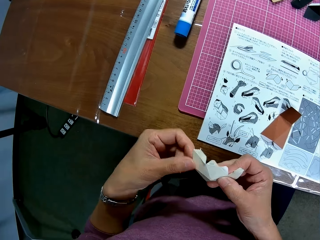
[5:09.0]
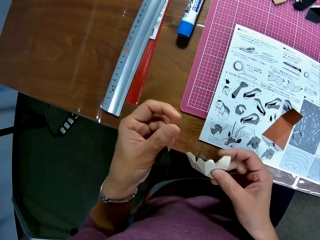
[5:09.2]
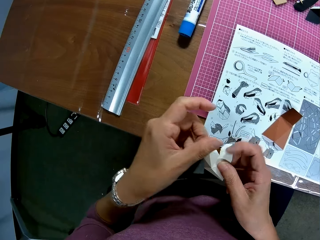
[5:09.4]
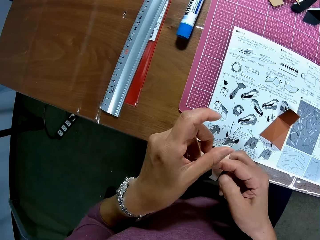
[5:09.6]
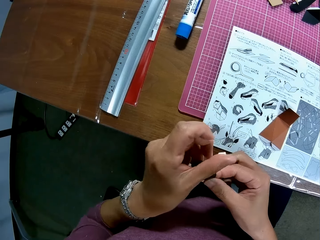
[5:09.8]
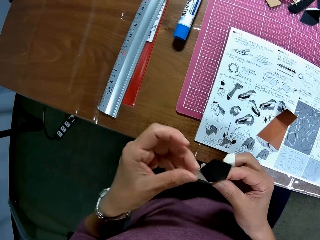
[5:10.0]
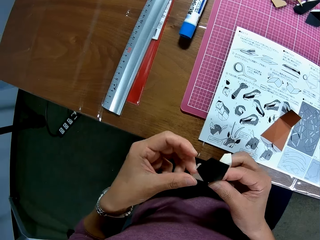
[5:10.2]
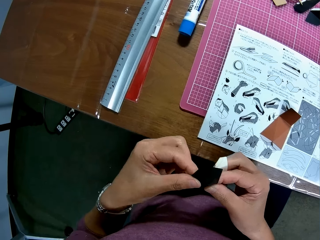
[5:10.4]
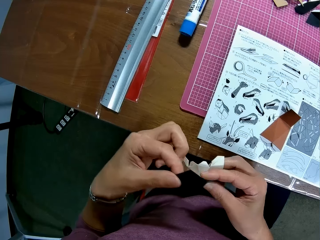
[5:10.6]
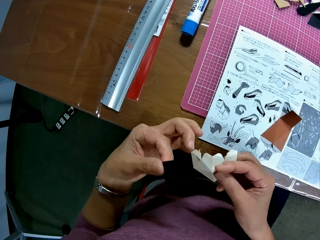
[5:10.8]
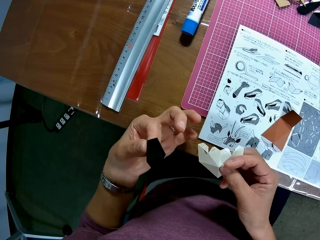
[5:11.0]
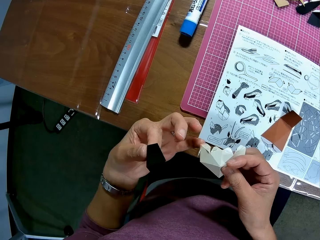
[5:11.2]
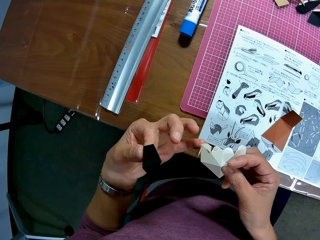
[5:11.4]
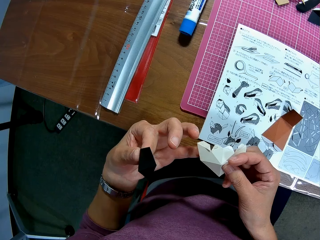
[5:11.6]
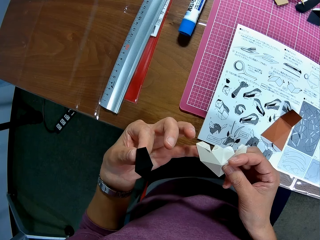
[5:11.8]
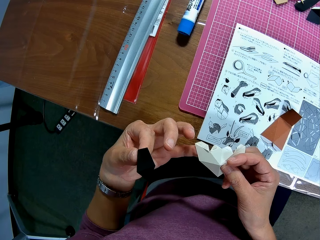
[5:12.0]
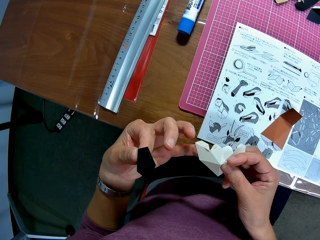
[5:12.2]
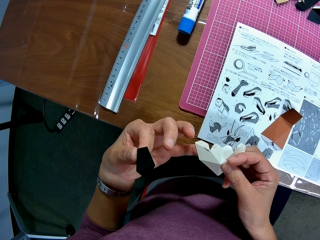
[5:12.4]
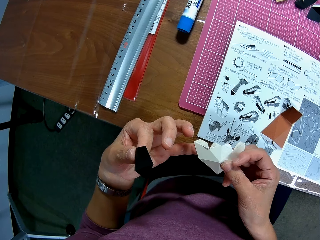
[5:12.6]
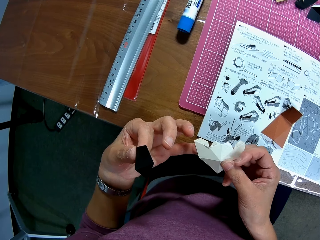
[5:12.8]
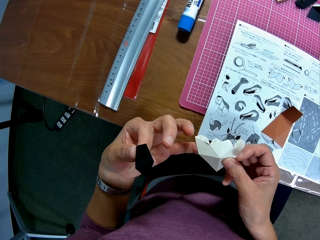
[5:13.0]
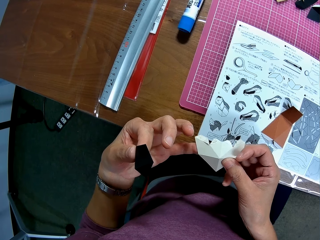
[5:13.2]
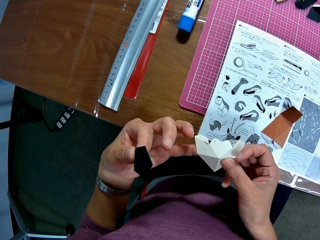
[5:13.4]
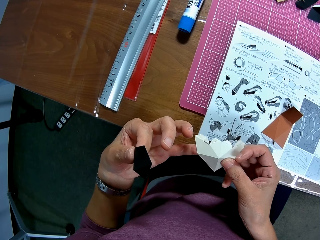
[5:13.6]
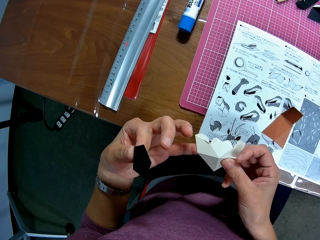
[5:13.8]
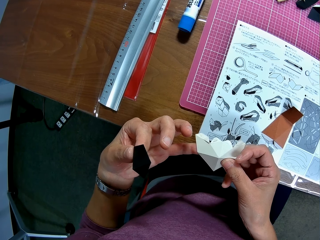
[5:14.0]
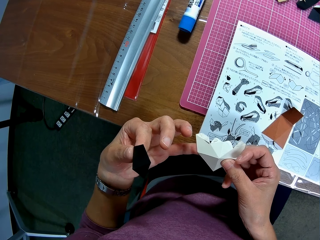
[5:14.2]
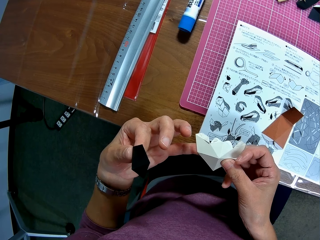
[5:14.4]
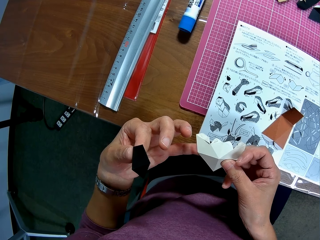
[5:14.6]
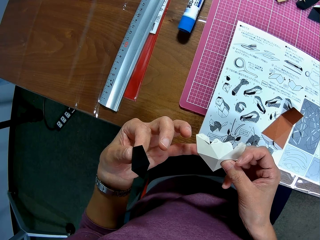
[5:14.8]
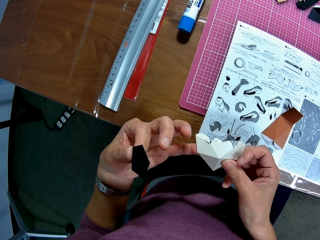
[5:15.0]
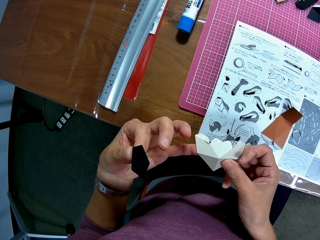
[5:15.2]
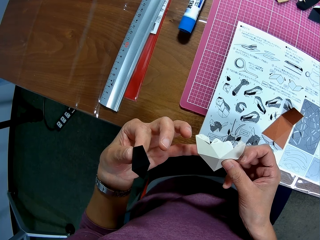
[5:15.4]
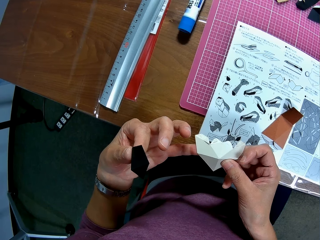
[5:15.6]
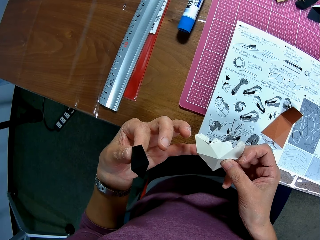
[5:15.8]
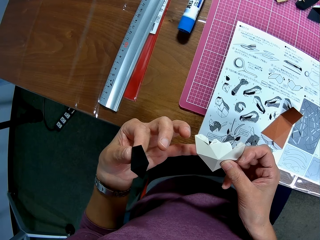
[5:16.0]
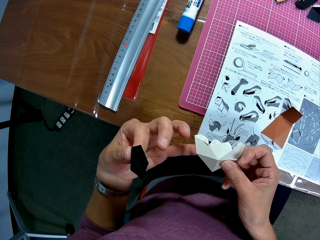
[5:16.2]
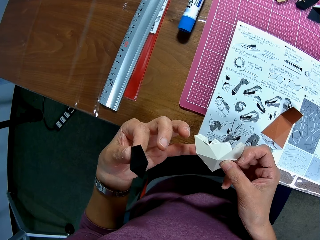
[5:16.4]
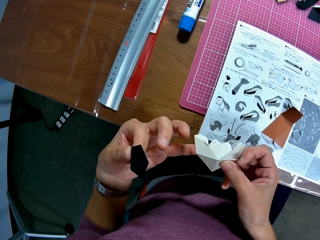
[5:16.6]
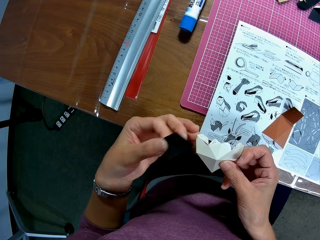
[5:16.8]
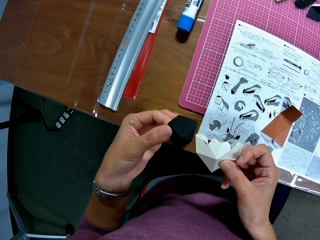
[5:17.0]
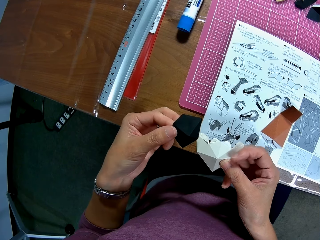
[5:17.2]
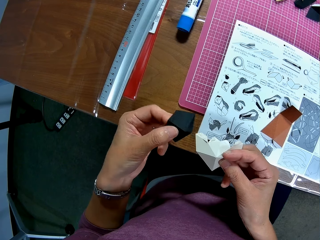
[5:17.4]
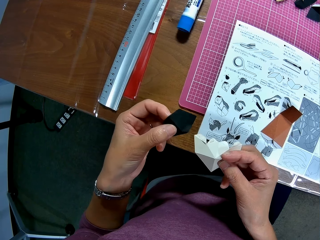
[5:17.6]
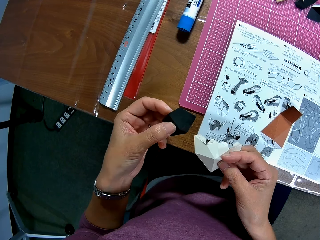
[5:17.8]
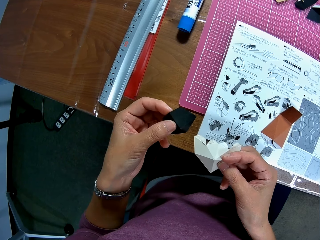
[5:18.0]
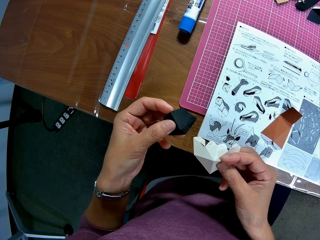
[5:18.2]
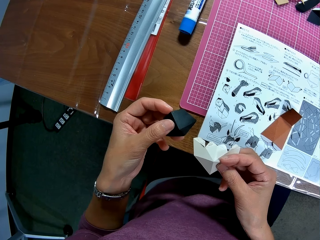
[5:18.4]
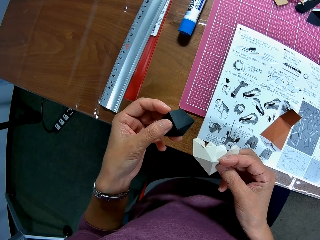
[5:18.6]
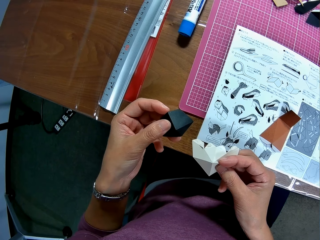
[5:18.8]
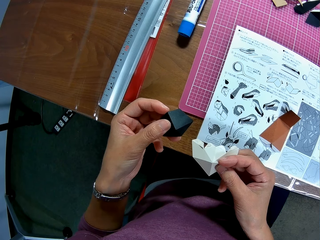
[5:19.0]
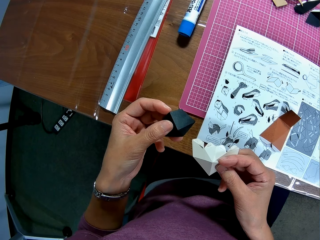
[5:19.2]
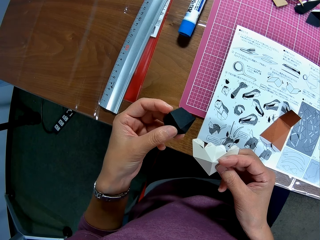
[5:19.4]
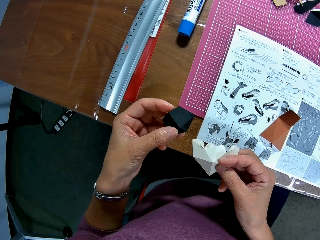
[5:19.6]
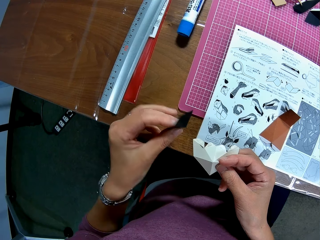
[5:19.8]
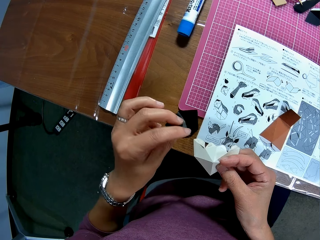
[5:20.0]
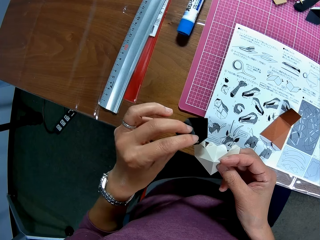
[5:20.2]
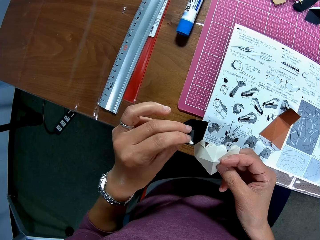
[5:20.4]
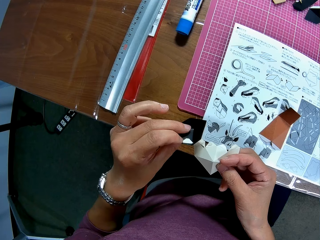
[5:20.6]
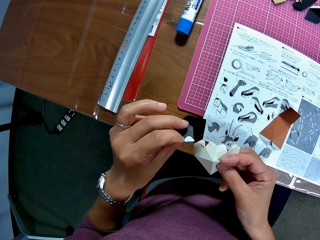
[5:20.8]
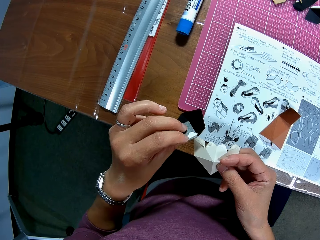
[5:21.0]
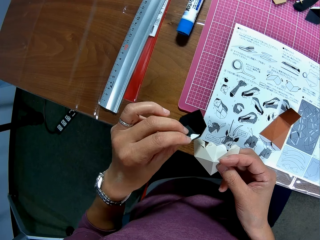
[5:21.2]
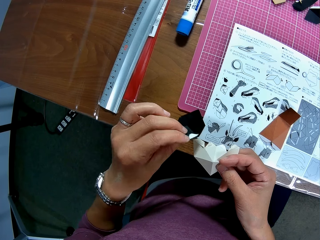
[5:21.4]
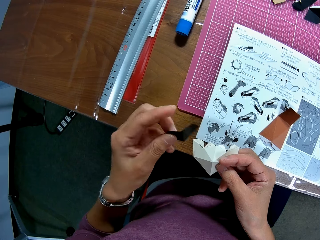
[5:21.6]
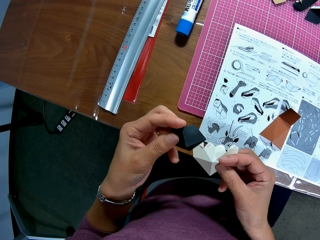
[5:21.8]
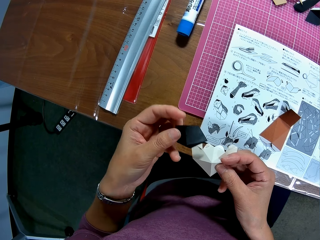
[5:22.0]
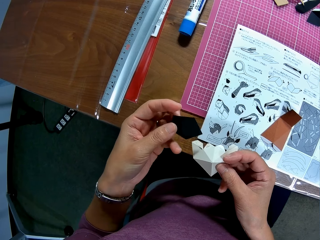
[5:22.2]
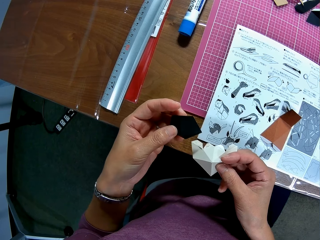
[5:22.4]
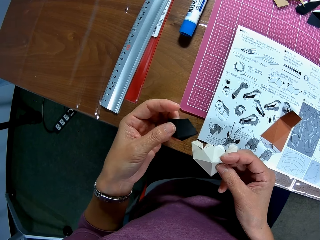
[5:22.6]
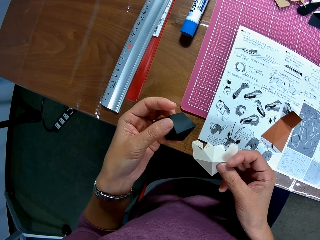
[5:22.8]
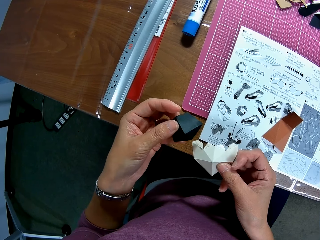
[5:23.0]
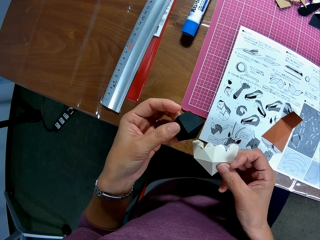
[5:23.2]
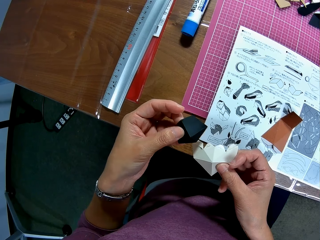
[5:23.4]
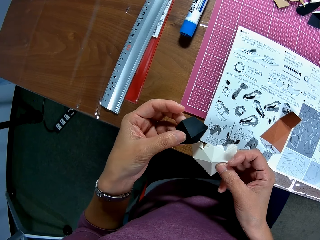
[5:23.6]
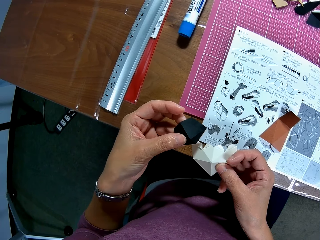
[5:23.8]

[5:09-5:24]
The camera wearer flips a crafting paper.

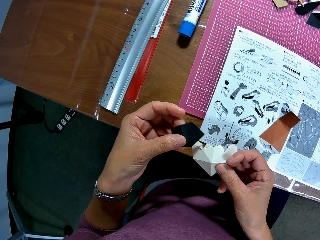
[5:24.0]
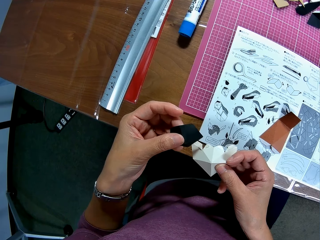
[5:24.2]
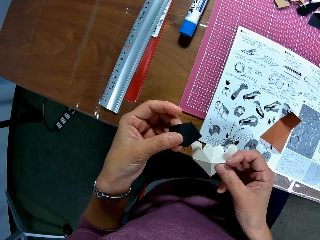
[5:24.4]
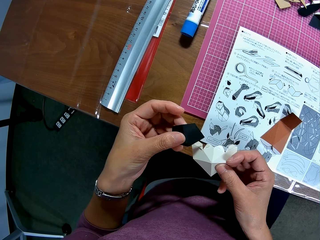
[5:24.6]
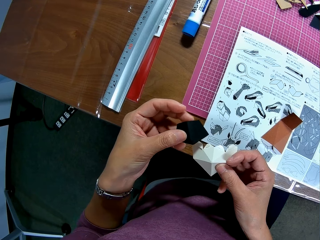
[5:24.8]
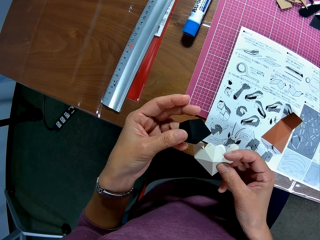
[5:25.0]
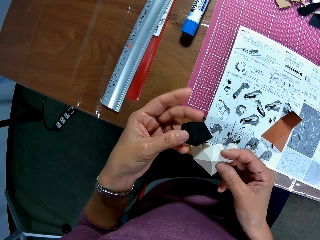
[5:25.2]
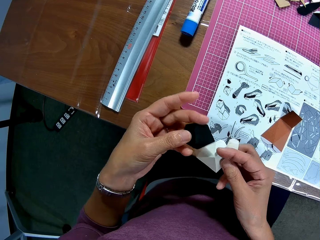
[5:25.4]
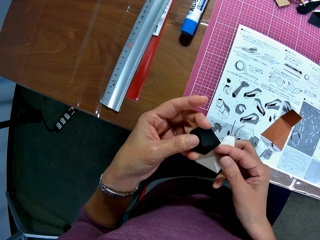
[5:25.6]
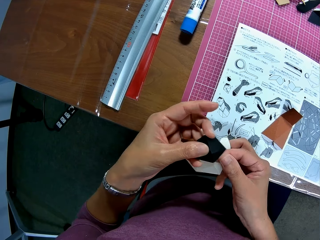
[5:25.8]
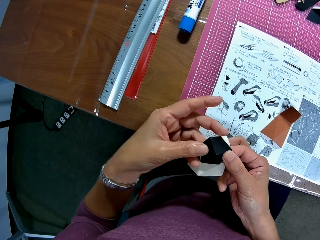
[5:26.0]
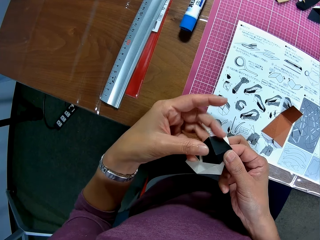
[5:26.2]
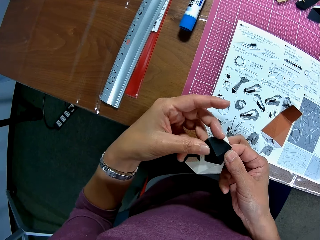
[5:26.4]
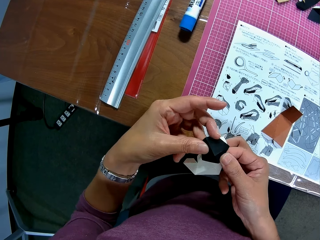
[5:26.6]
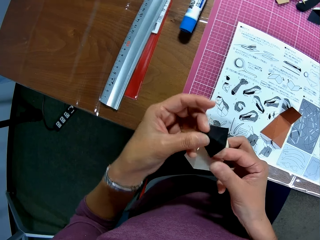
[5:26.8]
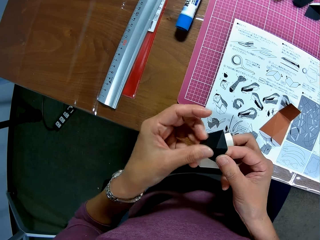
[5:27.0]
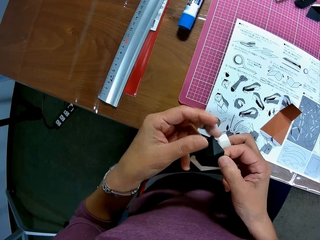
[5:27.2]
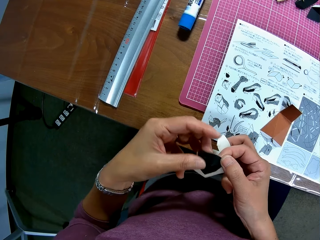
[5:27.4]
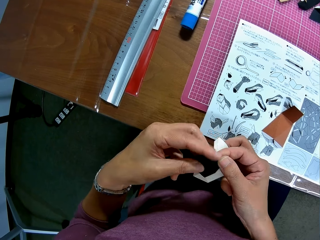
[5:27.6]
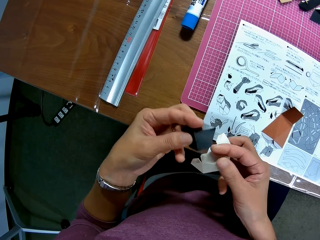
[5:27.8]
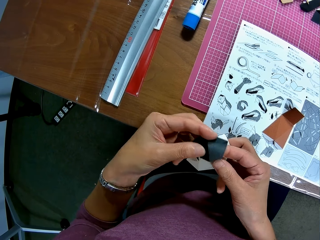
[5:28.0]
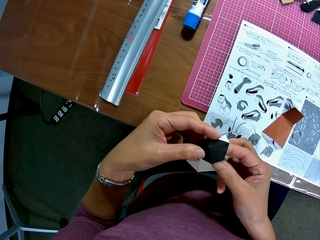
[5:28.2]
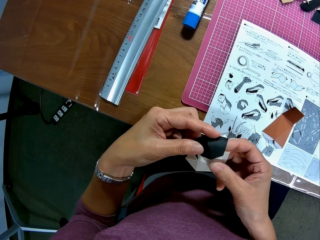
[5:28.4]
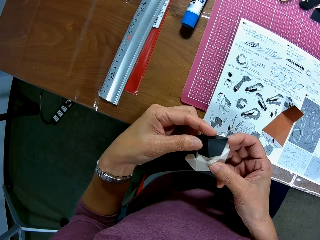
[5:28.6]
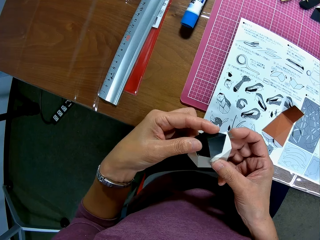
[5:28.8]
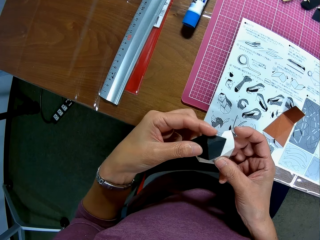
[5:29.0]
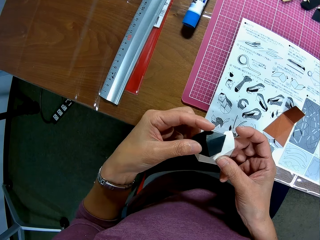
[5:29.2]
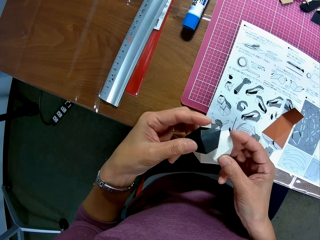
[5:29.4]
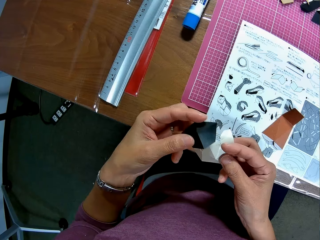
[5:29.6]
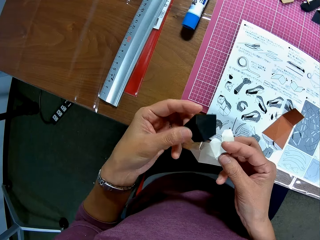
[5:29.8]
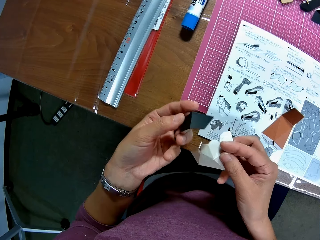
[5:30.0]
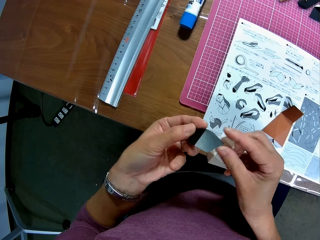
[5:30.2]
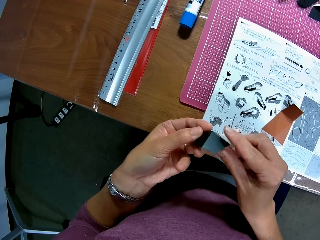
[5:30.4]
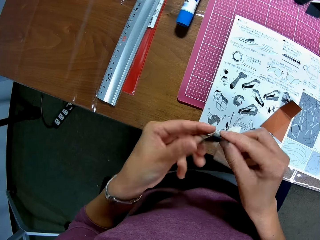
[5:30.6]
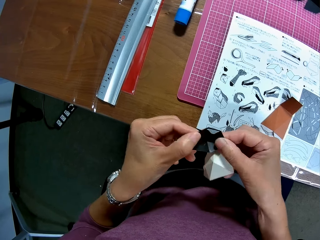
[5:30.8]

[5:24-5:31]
The camera wearer rotates a crafting paper.
